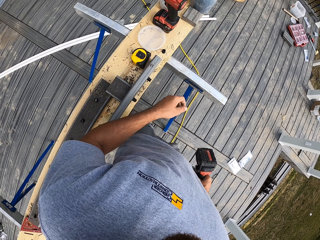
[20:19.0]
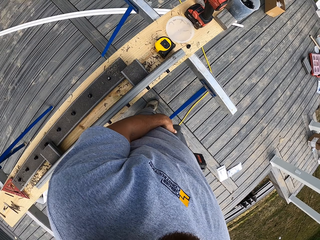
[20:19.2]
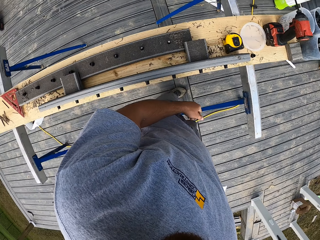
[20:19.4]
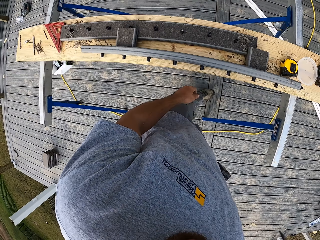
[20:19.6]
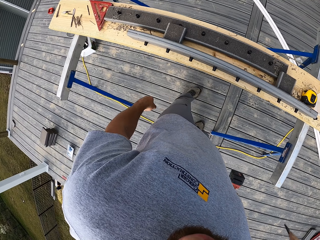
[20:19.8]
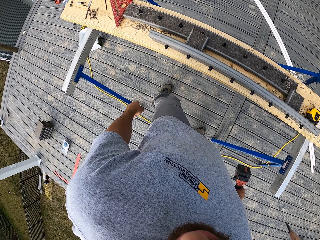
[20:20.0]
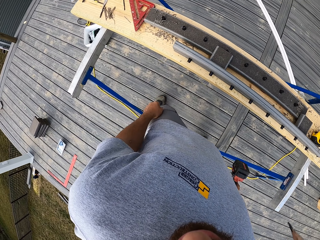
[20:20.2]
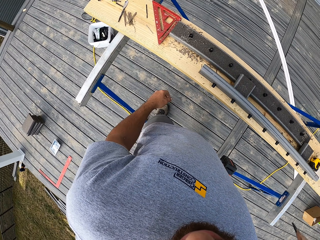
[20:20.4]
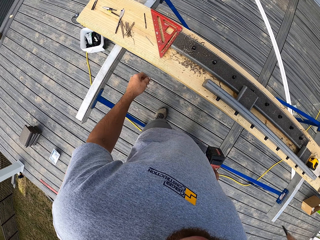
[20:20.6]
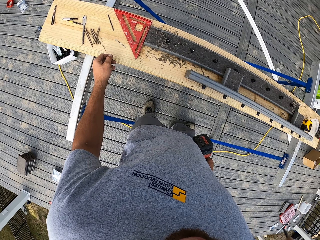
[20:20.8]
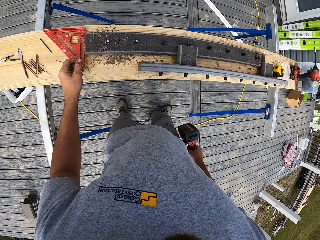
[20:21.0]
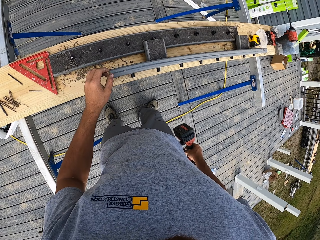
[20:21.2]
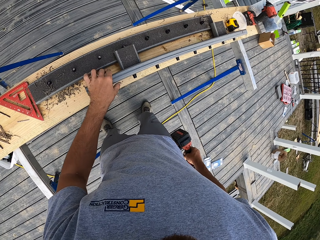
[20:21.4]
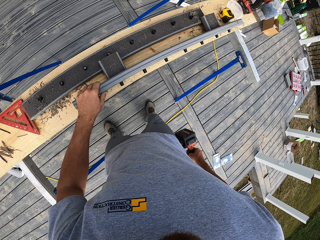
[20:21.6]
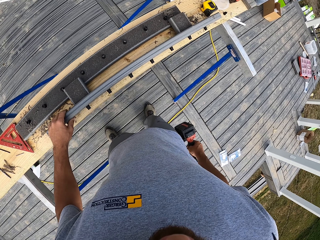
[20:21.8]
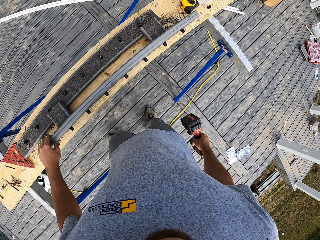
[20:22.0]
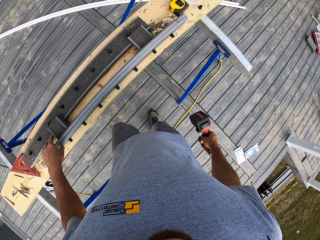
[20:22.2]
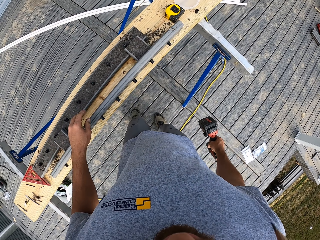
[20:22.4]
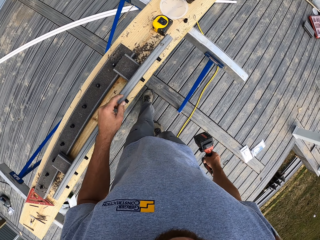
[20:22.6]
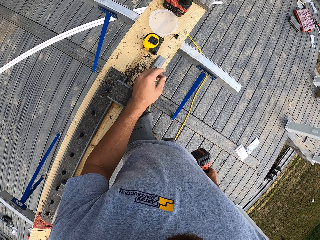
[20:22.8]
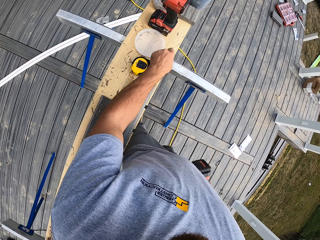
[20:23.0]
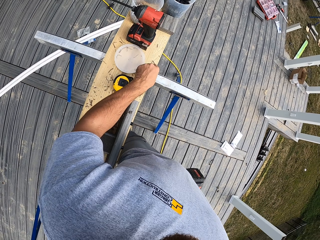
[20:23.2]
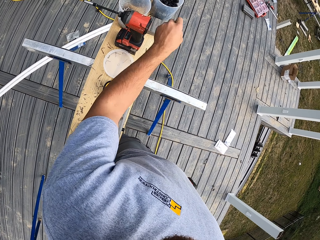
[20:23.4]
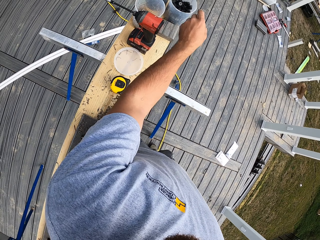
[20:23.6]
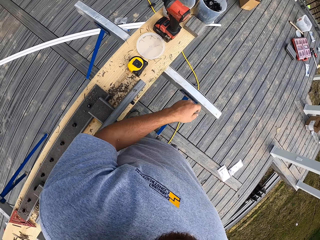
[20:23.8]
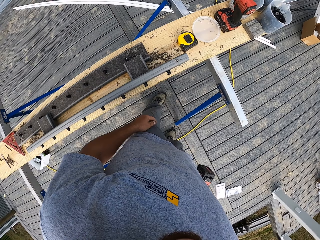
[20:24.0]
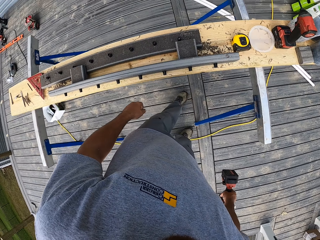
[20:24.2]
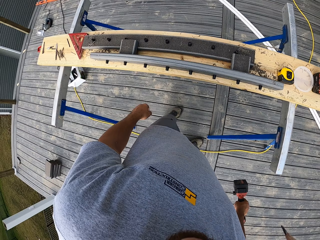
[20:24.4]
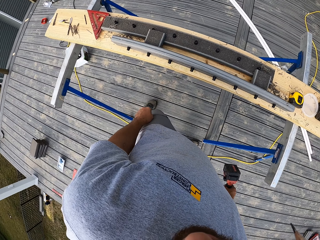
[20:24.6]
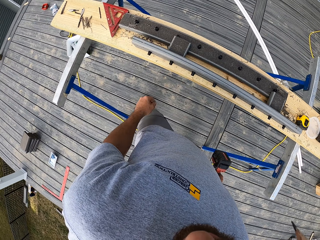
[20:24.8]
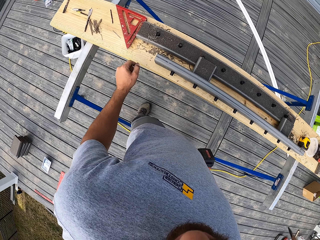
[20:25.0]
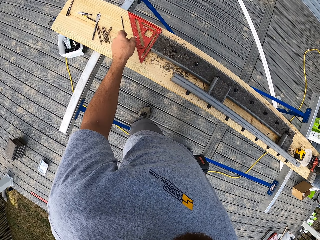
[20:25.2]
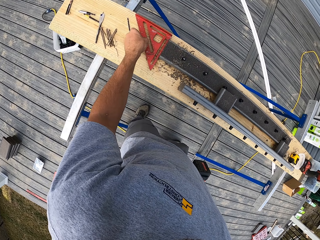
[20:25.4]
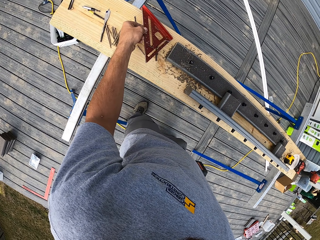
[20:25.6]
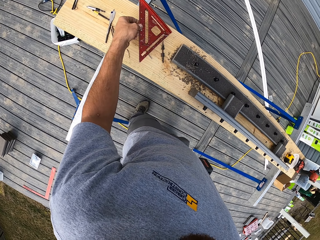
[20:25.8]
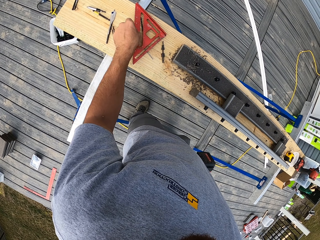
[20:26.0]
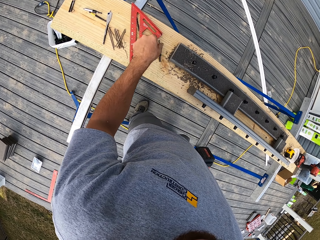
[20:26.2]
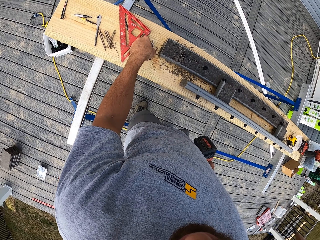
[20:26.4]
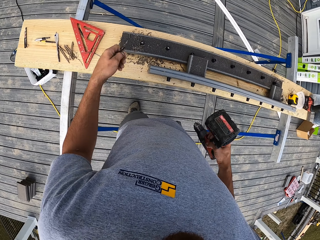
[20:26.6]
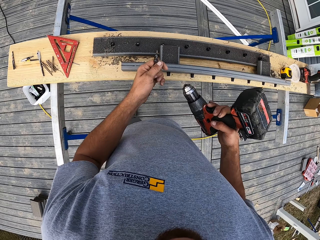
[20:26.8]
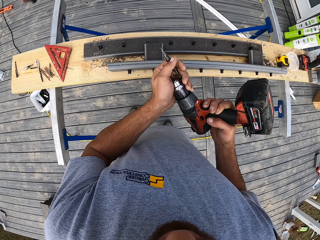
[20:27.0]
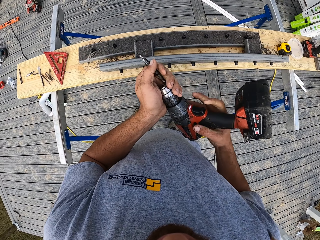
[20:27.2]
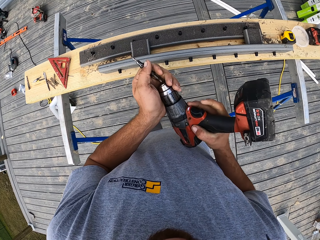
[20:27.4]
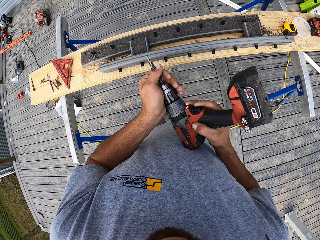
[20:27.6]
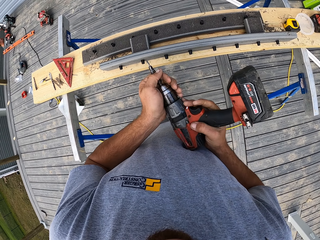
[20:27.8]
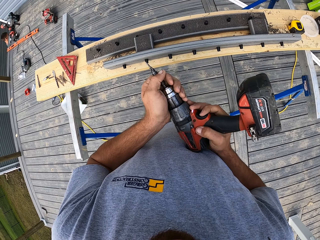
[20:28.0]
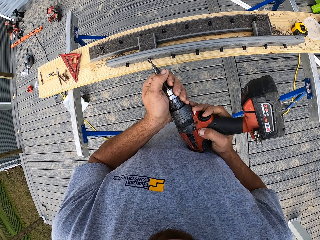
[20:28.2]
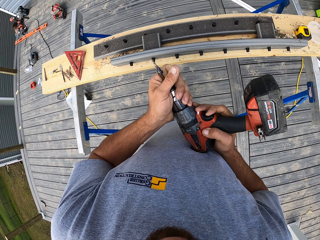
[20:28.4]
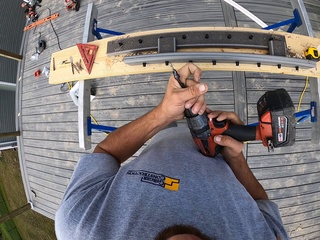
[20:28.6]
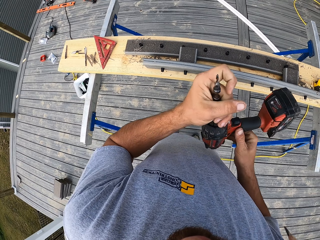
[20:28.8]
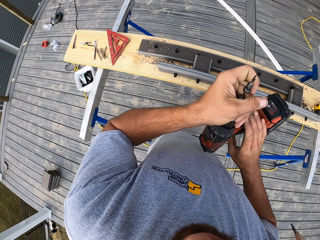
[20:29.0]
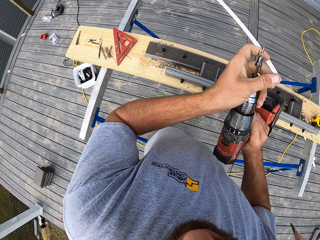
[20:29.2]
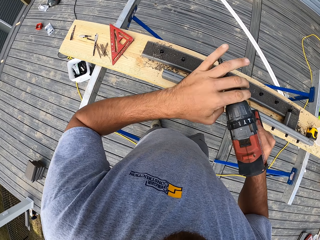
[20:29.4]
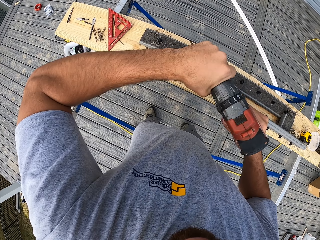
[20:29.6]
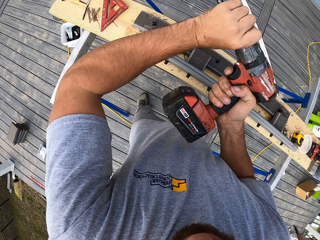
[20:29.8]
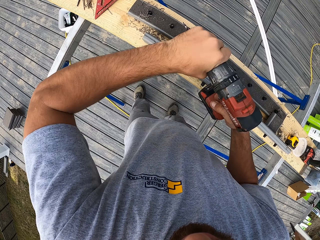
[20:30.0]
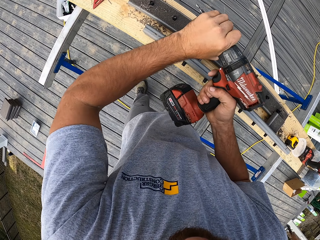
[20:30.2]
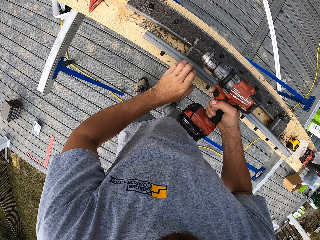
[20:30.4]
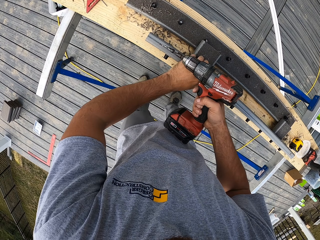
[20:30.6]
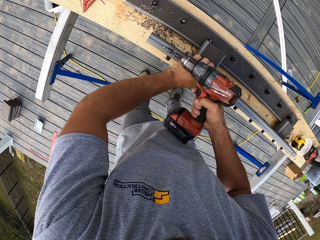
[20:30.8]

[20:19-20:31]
The camera wearer walks around. They touch the wood. They pick up a ruler. They pick up a drill bit. They put the new drill bit in.

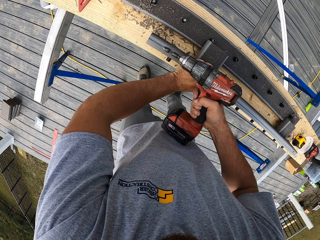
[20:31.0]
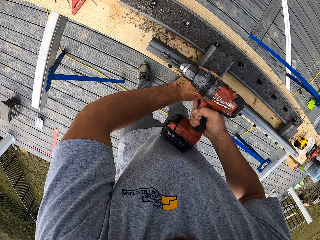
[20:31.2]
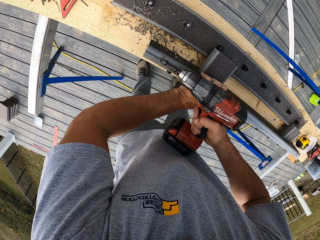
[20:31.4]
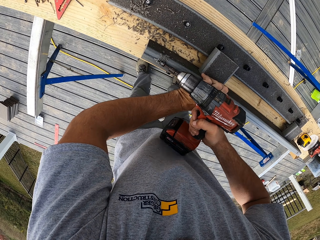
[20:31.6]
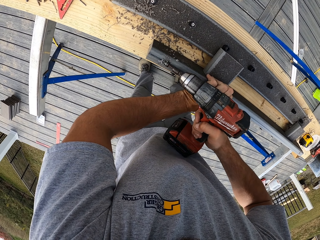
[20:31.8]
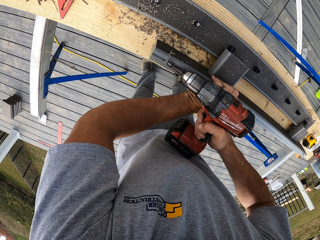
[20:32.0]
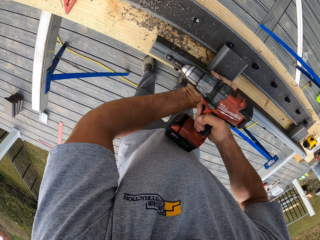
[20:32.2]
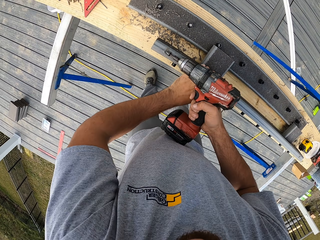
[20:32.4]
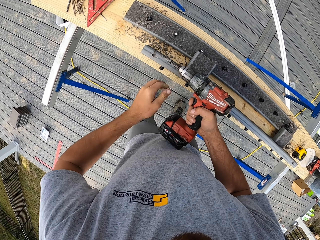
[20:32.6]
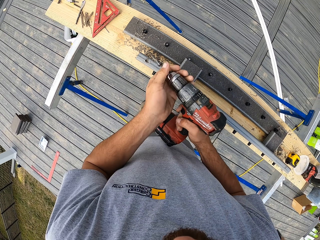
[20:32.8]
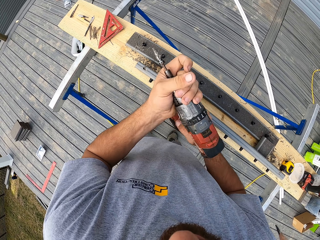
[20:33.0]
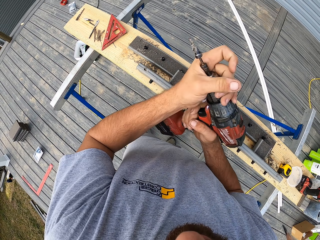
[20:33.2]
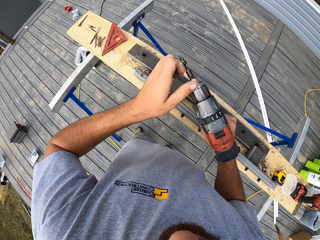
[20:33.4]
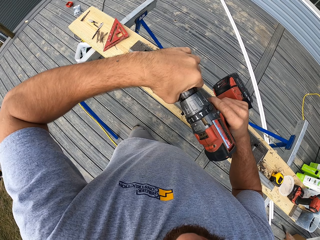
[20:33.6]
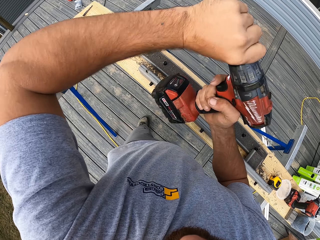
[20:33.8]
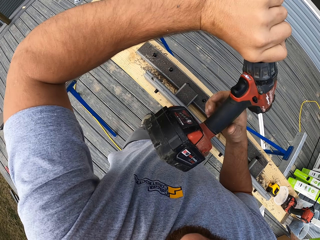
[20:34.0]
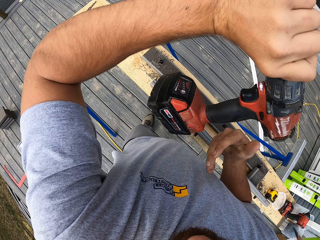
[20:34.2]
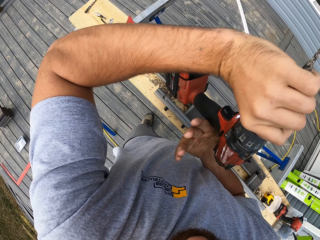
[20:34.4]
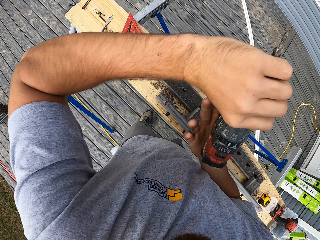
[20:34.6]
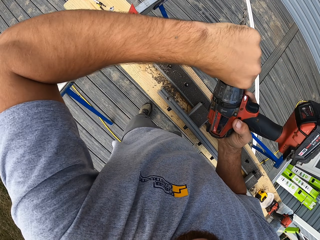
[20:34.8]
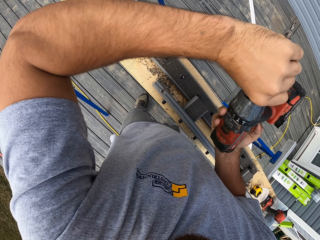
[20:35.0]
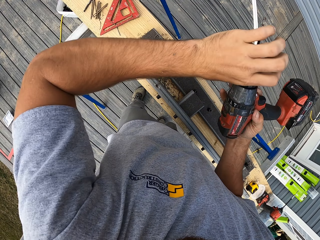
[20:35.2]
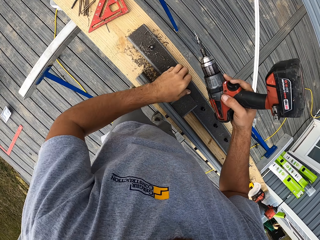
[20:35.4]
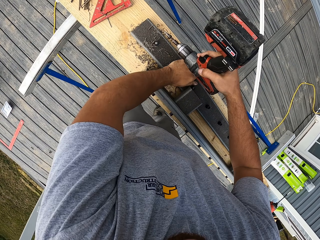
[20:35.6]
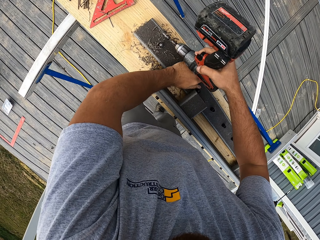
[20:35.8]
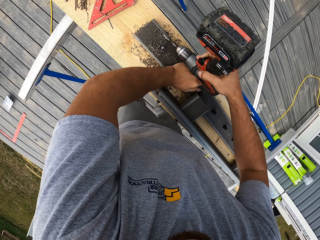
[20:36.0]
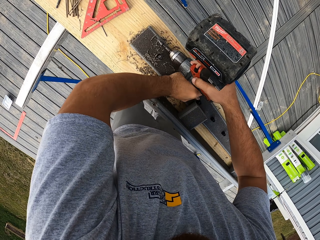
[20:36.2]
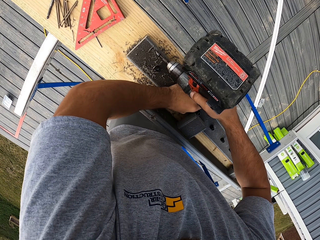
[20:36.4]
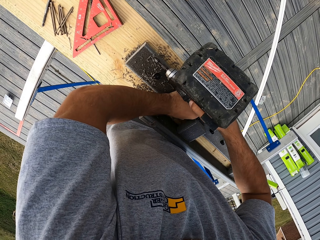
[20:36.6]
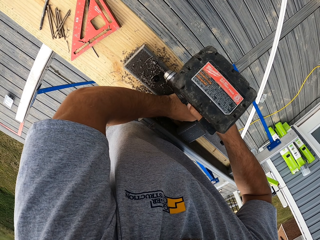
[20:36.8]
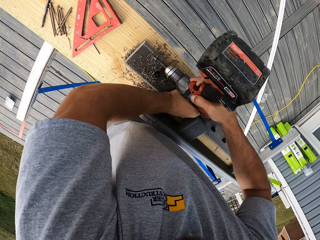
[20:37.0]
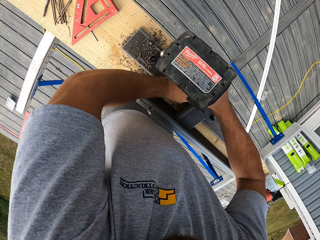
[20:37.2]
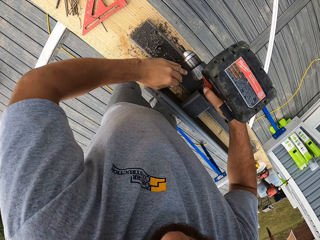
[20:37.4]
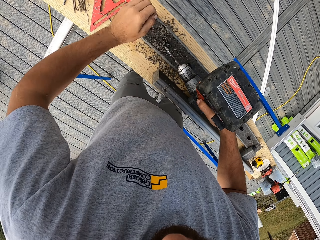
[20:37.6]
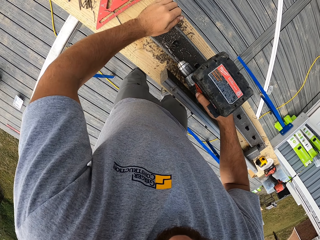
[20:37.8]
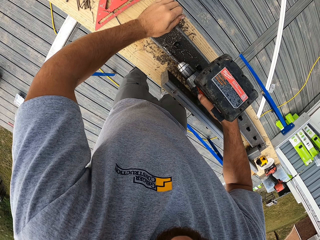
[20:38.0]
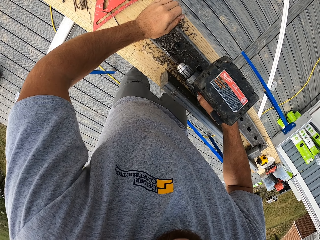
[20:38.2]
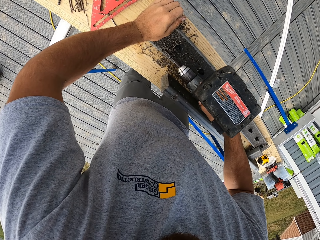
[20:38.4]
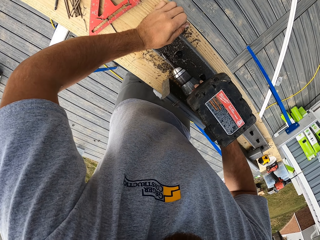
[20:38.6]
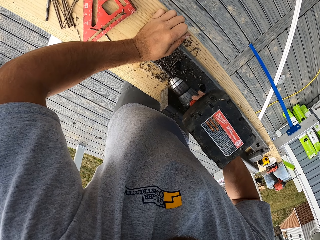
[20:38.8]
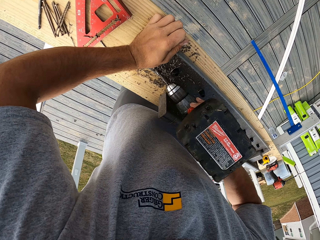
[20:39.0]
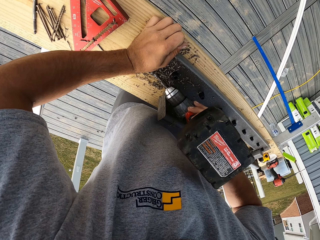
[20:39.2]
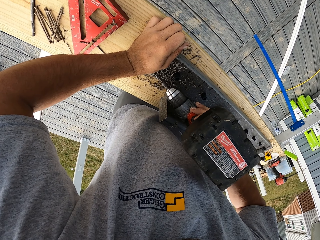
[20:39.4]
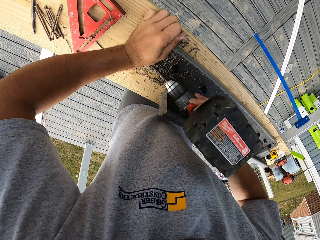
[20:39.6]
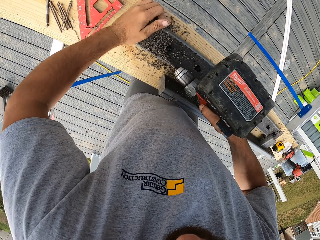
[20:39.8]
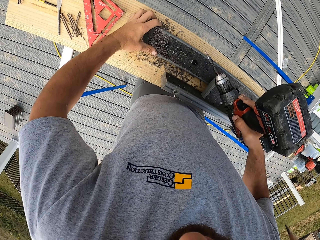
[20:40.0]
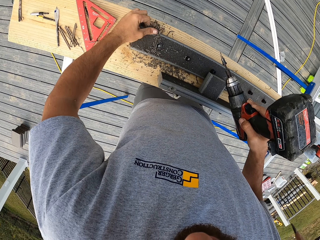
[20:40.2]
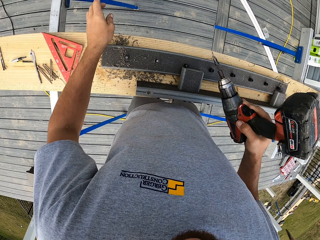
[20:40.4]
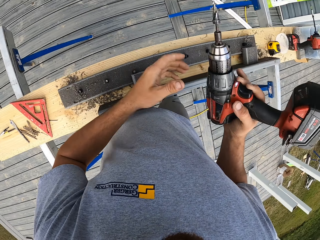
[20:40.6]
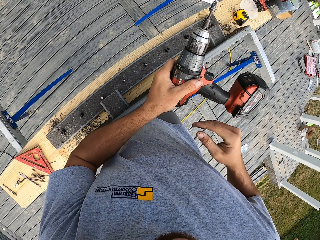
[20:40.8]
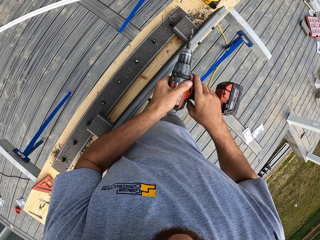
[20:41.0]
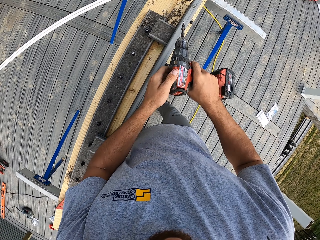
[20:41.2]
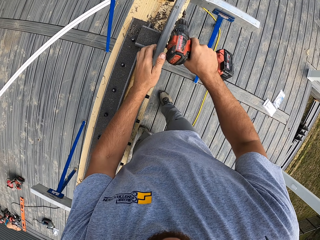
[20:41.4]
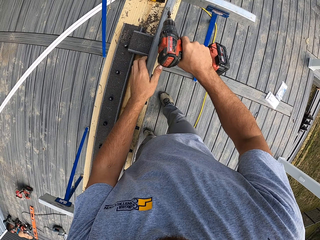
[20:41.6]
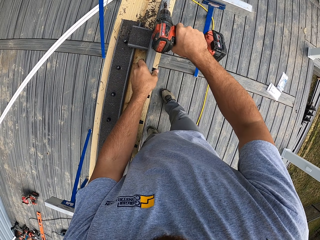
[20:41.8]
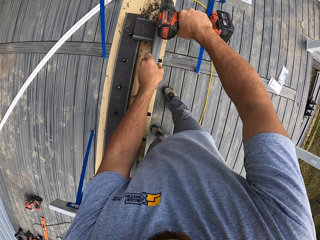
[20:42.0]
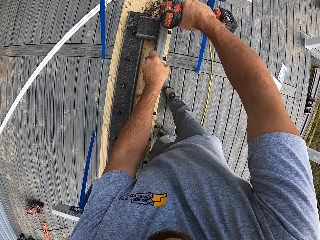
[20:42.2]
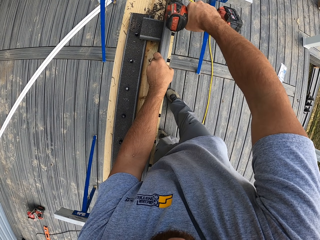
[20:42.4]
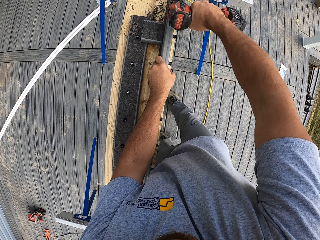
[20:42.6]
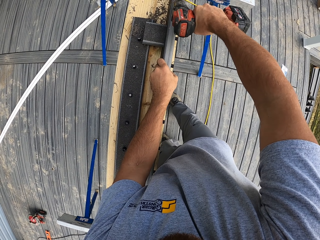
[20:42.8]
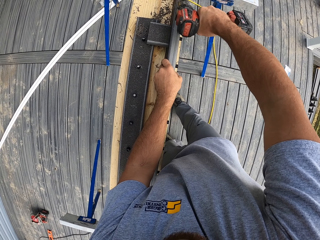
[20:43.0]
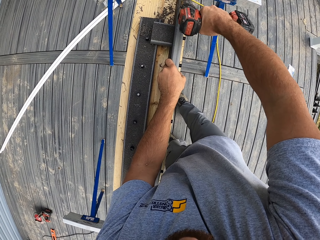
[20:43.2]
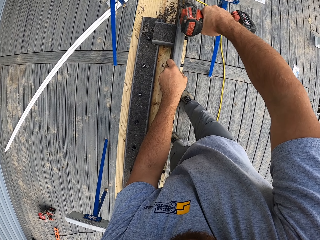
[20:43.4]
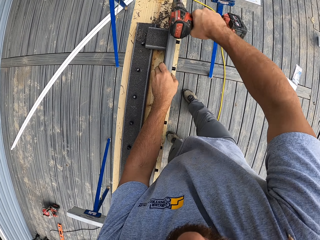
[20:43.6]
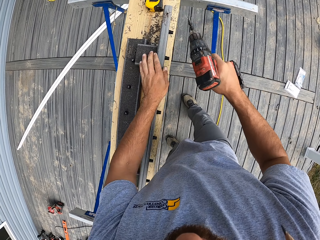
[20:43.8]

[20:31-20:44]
The camera wearer drills the wood. They close the drill. They make holes into the wood. They wipe the wood. They pick up the drill.
